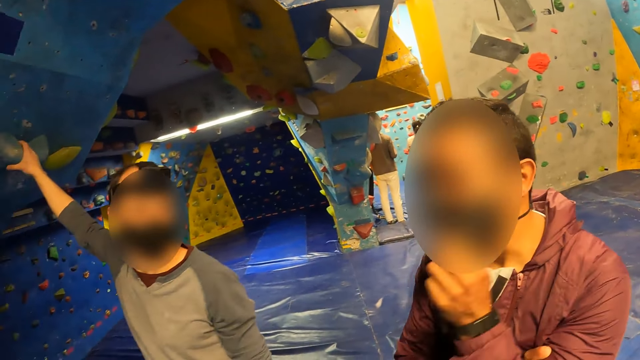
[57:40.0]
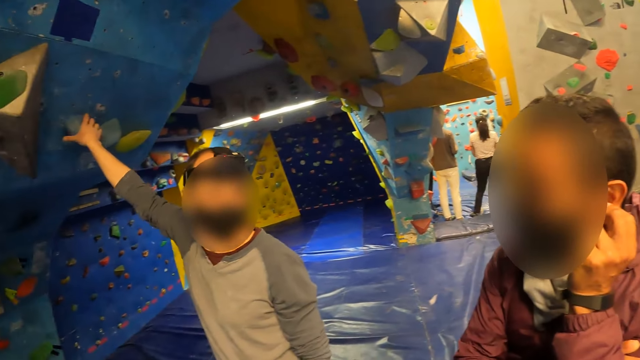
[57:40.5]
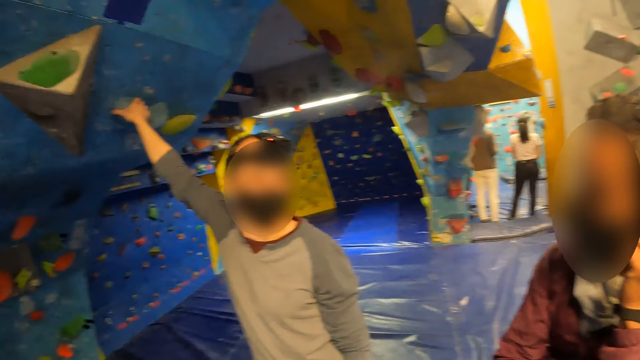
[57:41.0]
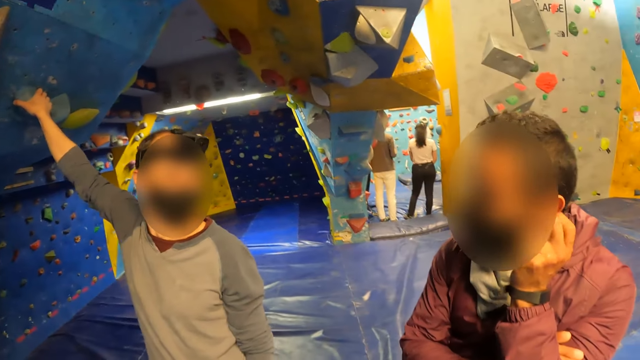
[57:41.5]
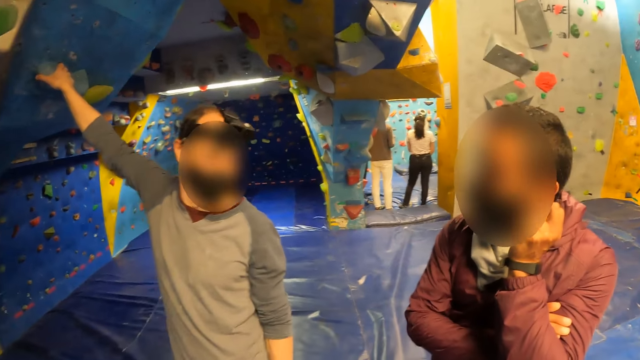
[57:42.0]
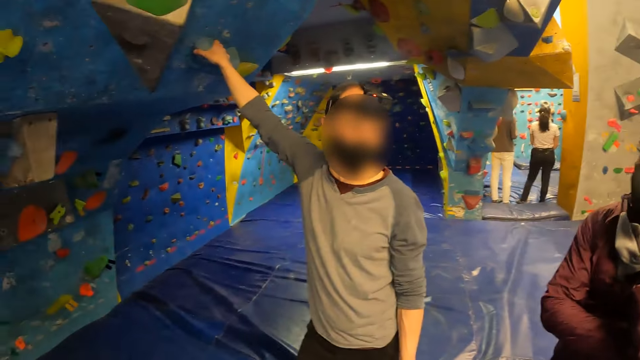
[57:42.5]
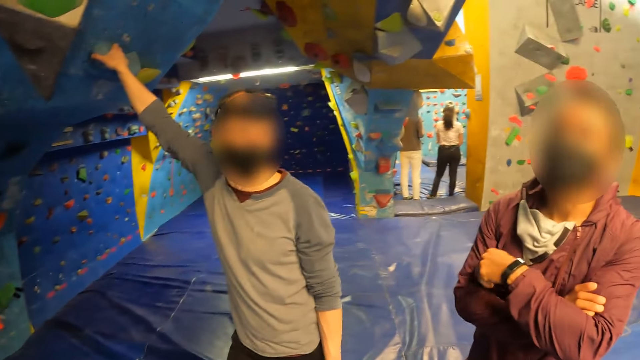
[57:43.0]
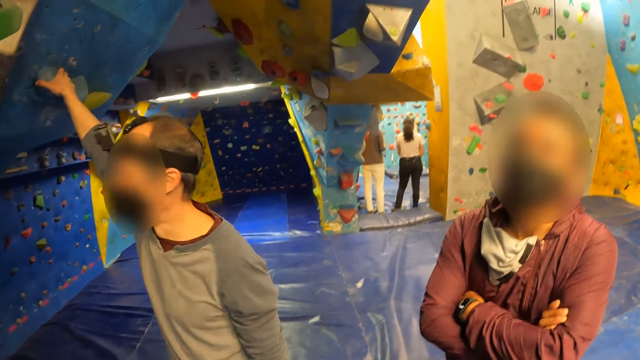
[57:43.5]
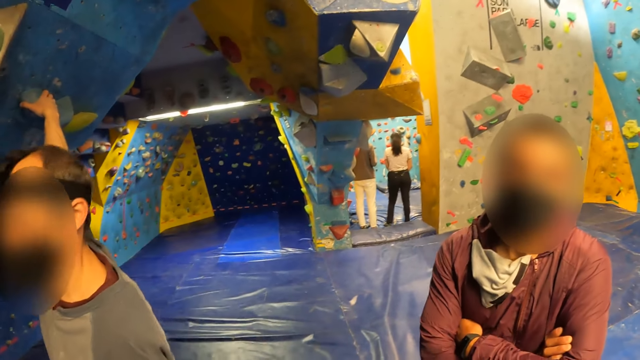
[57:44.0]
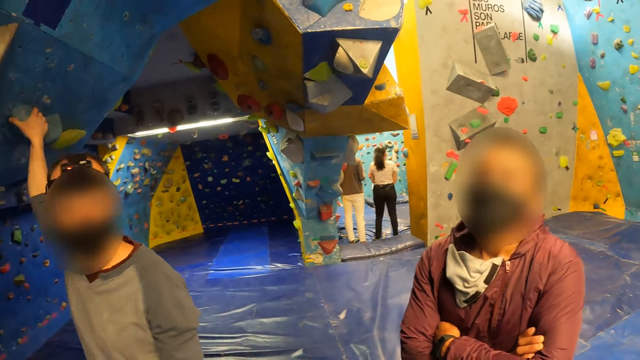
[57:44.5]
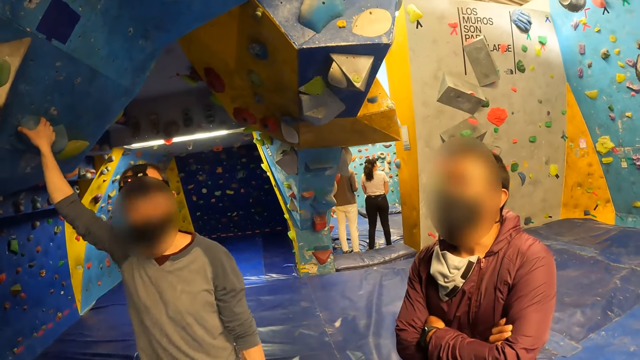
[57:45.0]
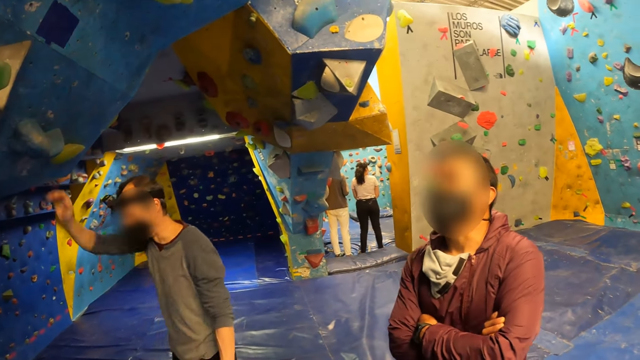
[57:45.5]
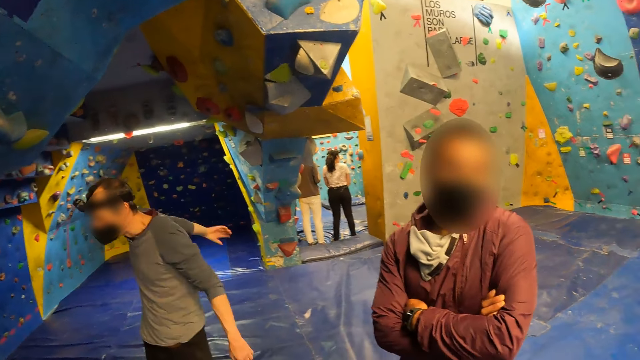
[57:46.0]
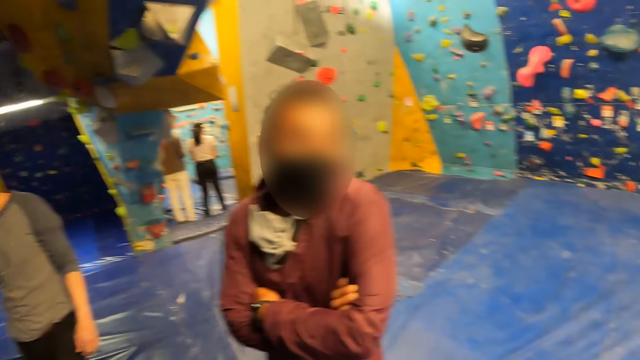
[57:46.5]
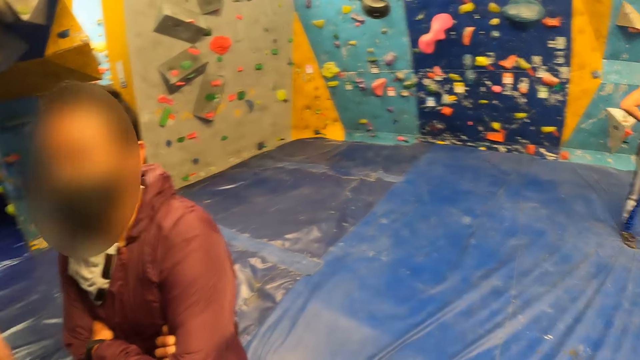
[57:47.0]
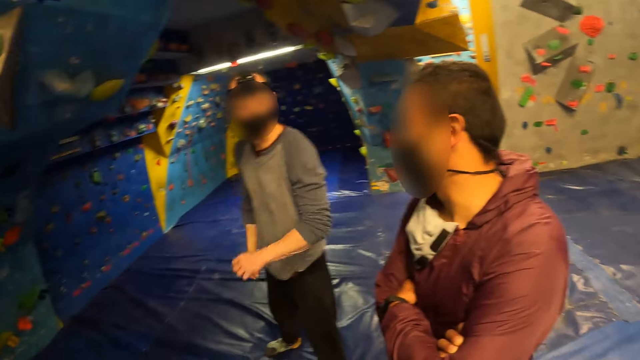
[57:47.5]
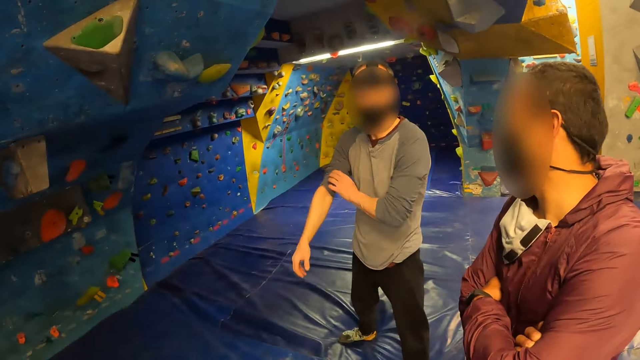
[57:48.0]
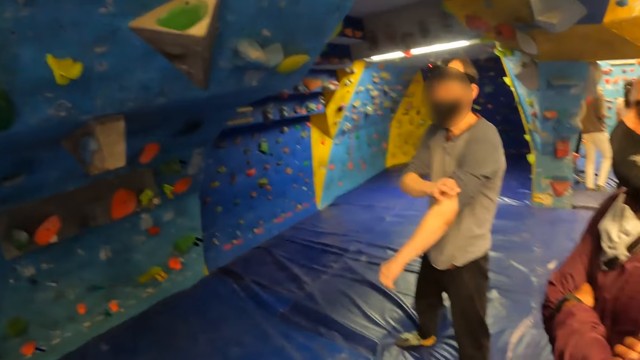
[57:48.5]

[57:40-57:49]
A man touches his ear, drops down his hand, and looks around.

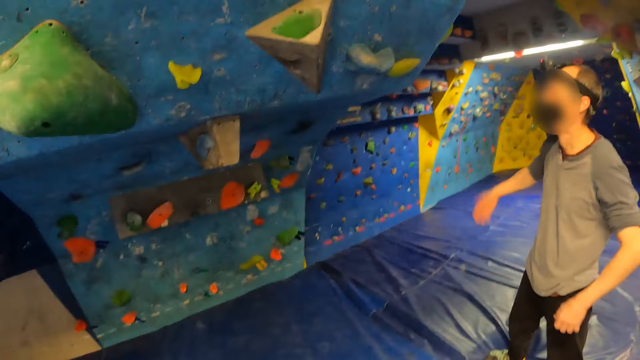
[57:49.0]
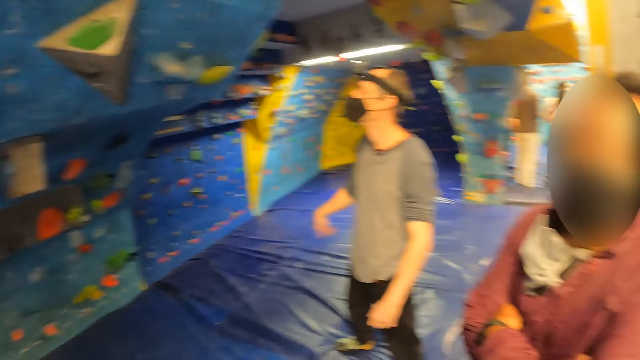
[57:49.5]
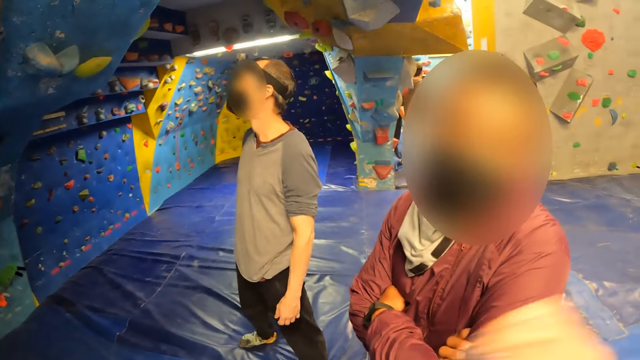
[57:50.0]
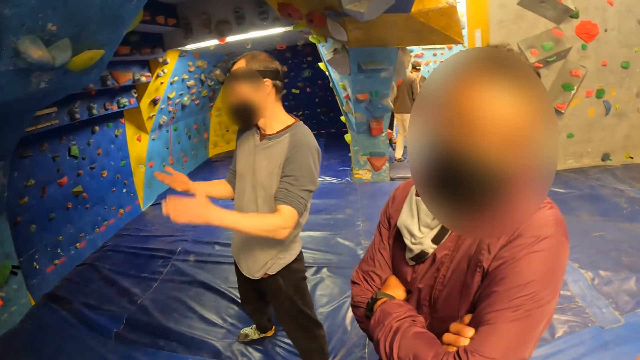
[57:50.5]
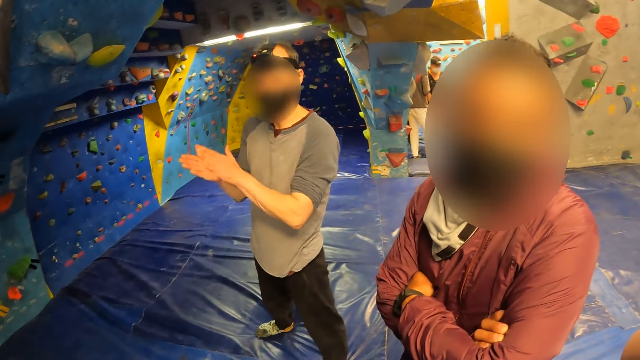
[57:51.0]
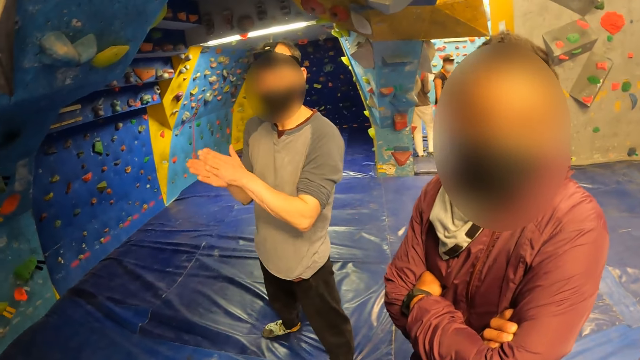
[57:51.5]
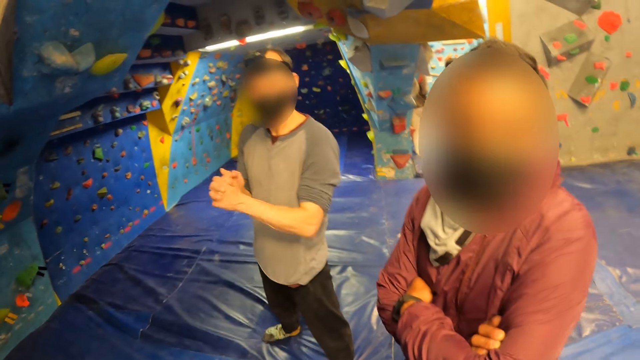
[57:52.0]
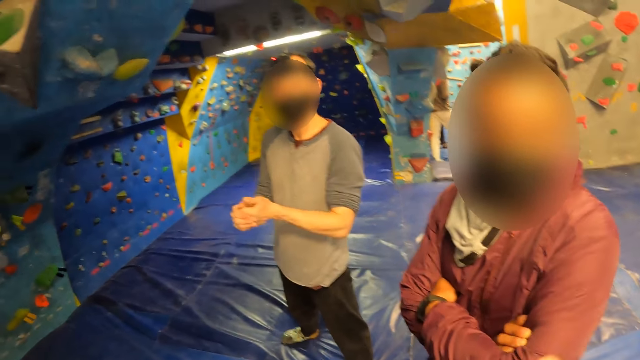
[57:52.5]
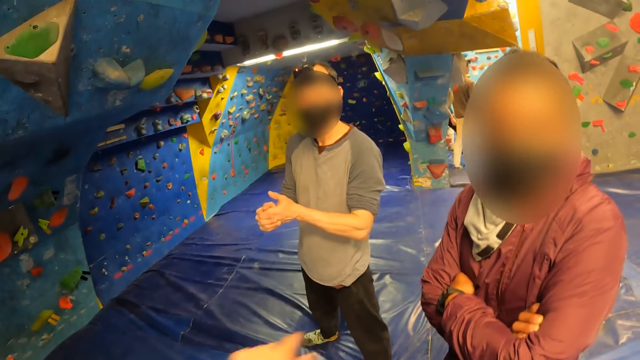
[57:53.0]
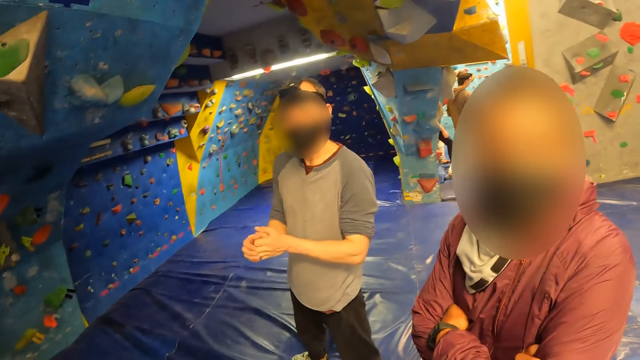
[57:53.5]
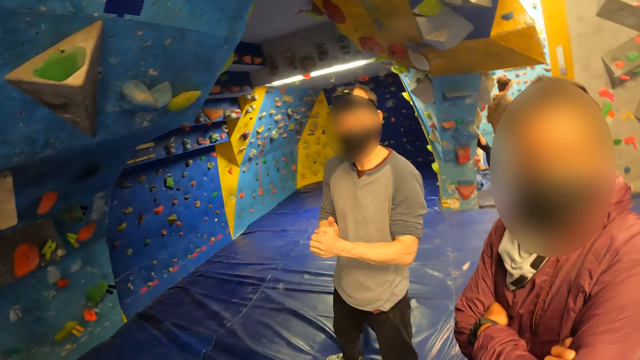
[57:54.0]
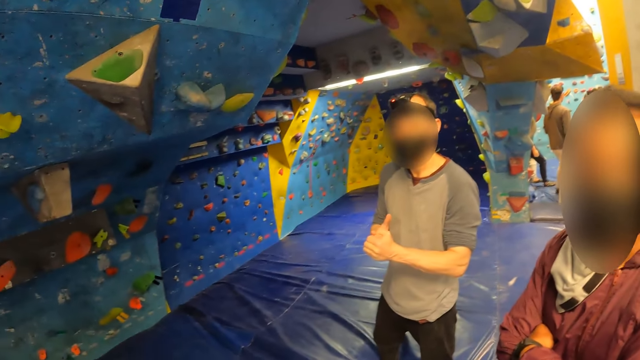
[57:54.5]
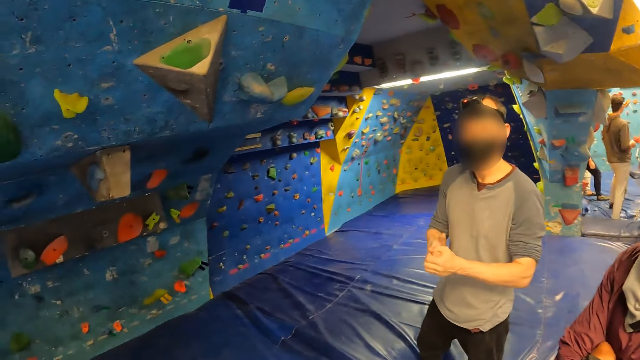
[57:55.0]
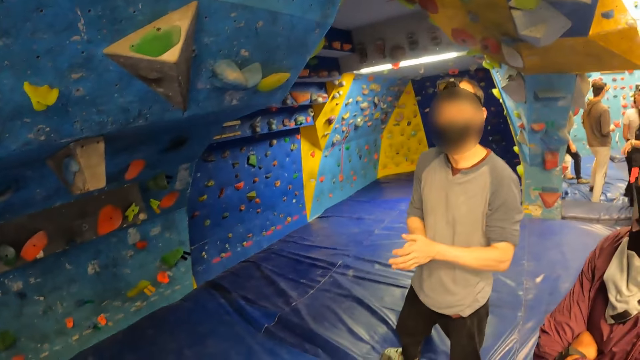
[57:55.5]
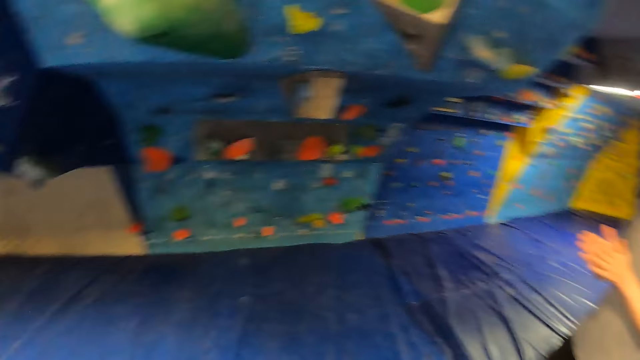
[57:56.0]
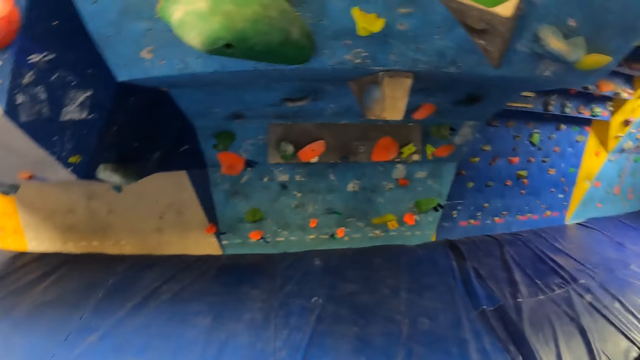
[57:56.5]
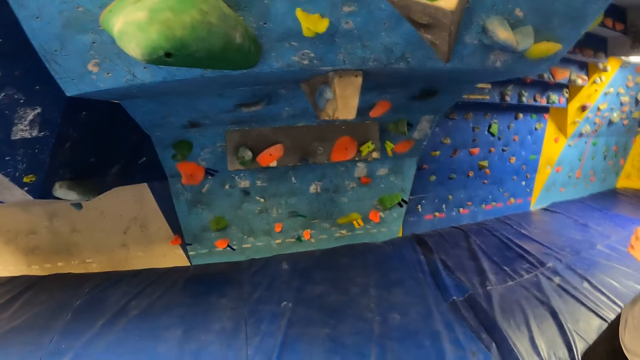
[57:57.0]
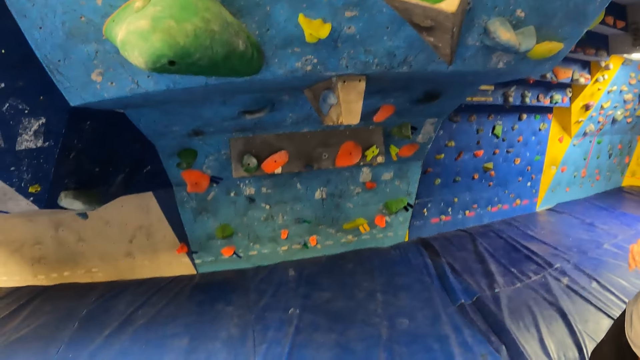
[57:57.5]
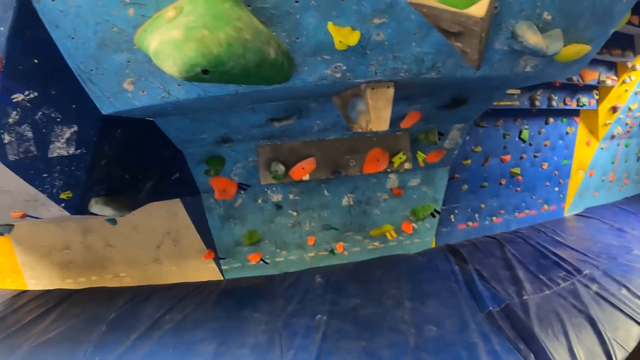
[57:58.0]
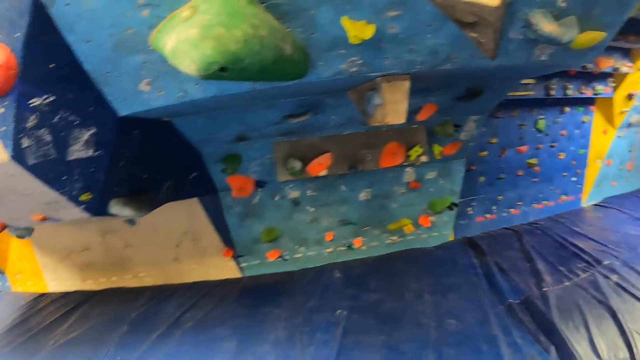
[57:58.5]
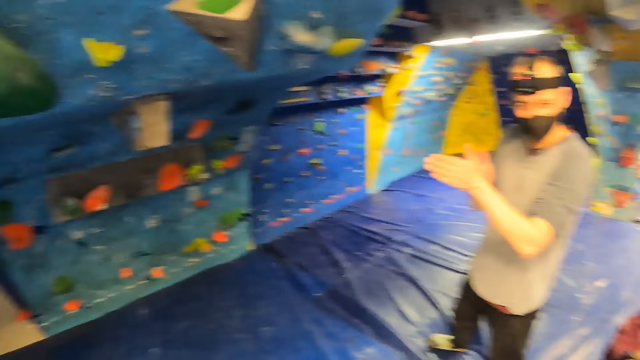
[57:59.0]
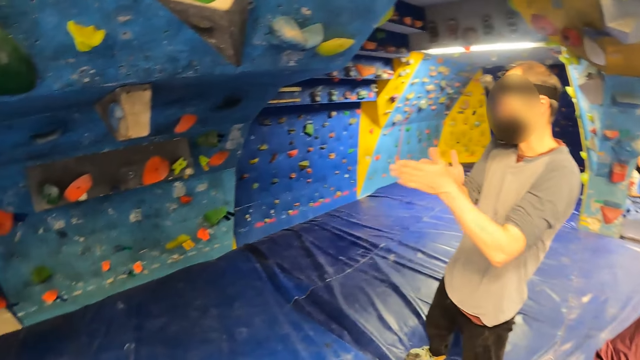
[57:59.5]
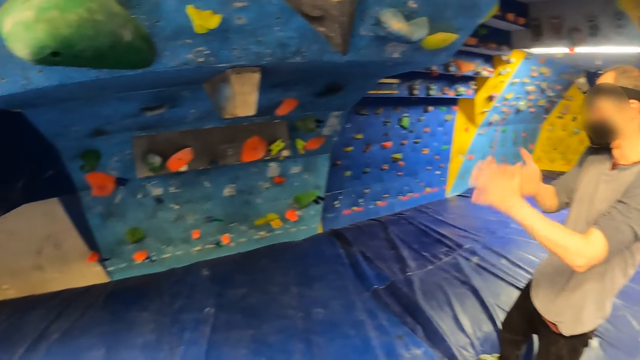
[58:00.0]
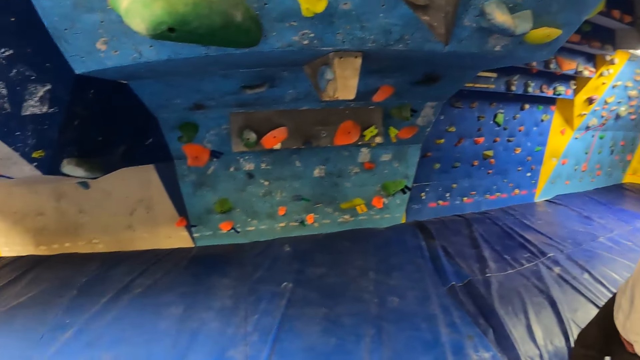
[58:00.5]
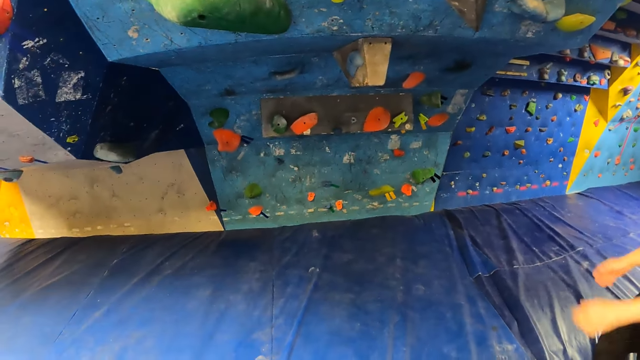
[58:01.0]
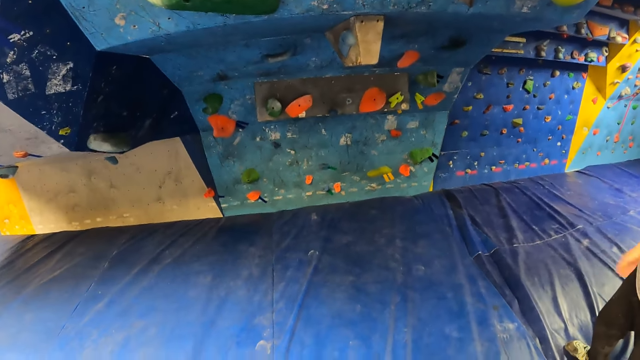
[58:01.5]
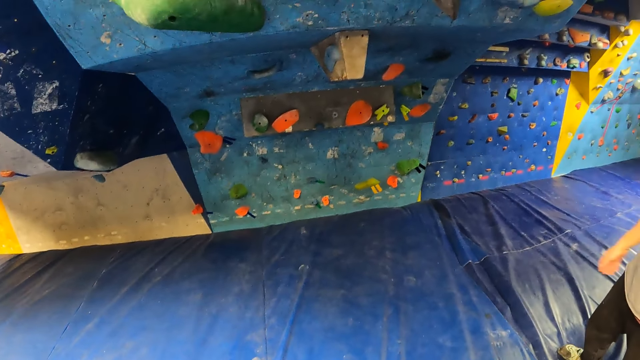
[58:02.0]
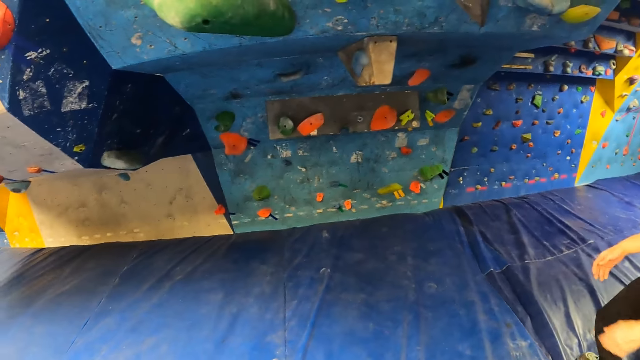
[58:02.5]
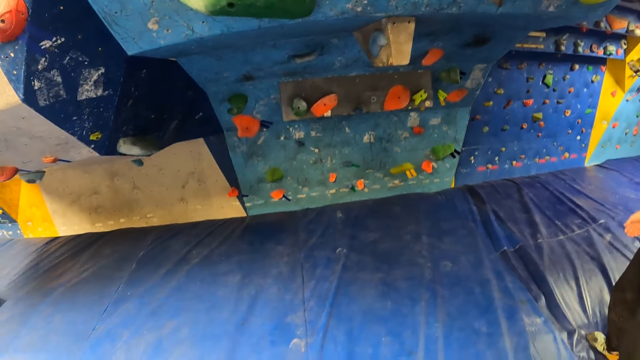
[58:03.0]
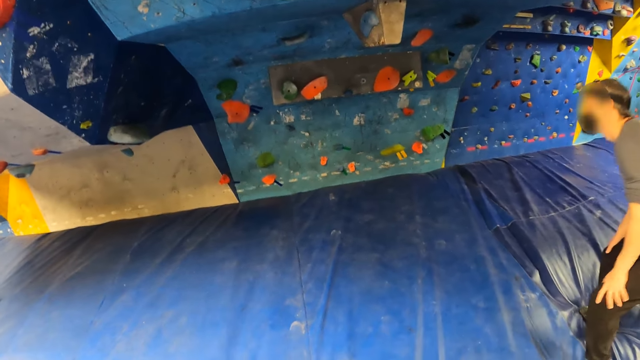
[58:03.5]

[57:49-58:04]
The camera wearer stretches a hand down. A man rubs his hands, holds his fingers with the right hand, and stretches his fingers. The man rubs his hands. The camera wearer looks around. The man rubs his fingers and rubs his hands. The camera wearer looks around. The man rubs his hand, drops down his hands, stretches his hands, drops down his hands, and stretches his hand.
